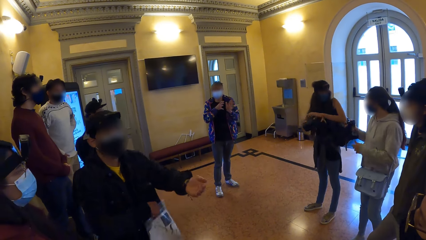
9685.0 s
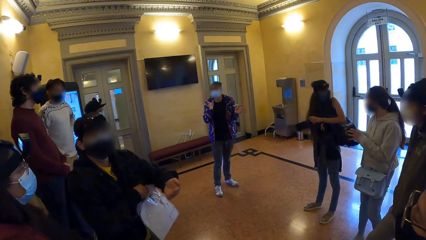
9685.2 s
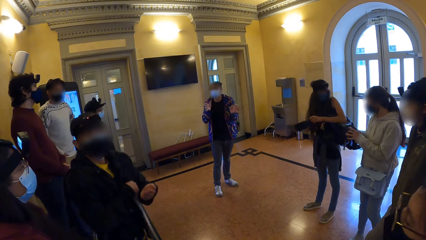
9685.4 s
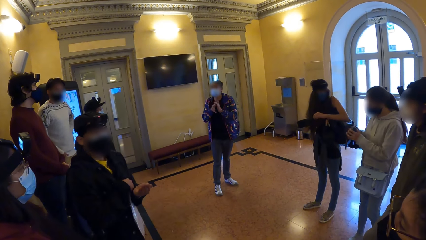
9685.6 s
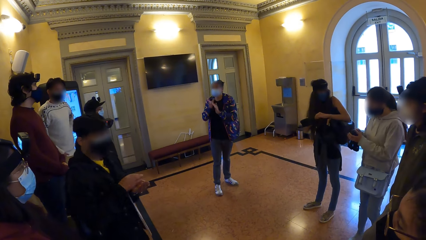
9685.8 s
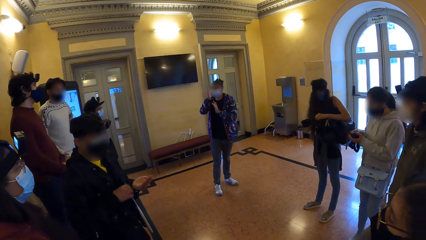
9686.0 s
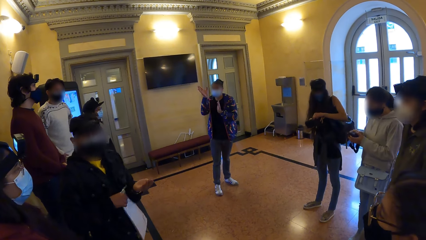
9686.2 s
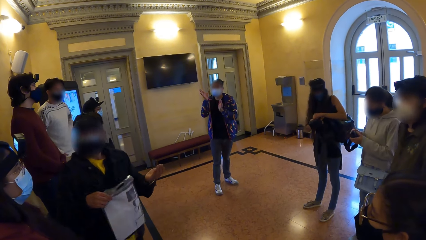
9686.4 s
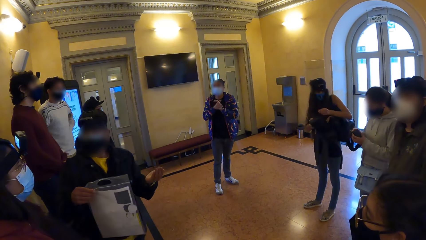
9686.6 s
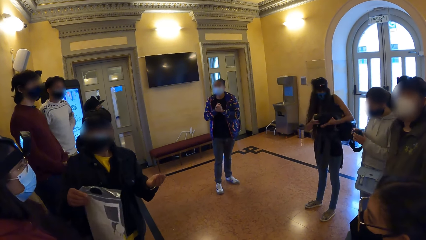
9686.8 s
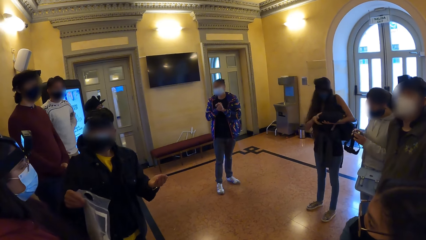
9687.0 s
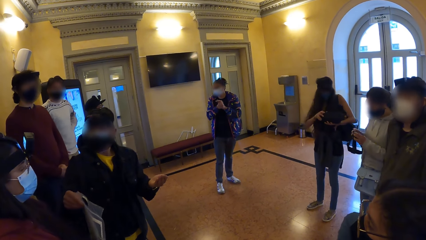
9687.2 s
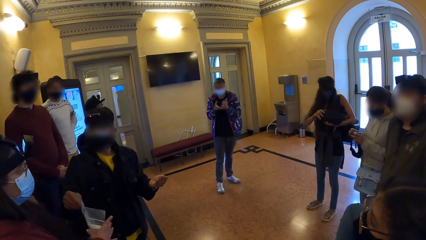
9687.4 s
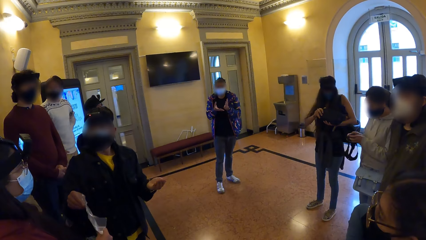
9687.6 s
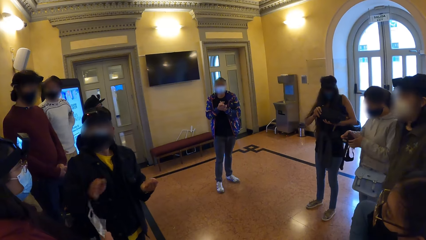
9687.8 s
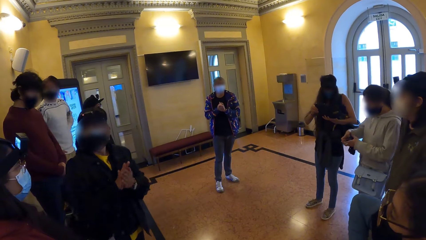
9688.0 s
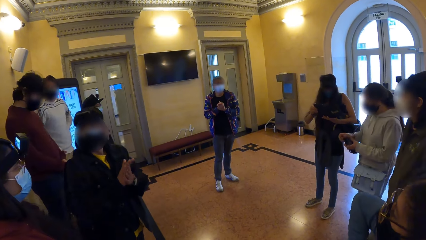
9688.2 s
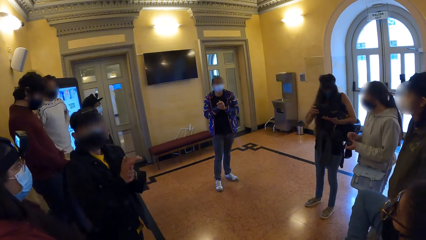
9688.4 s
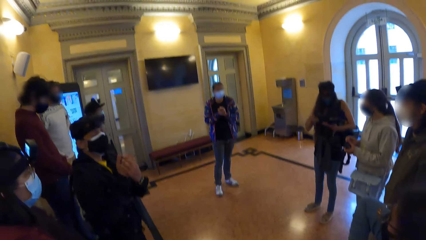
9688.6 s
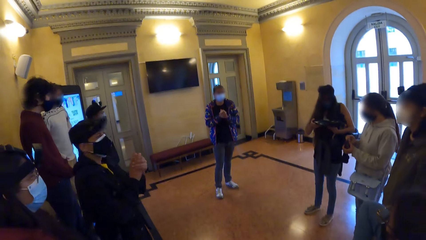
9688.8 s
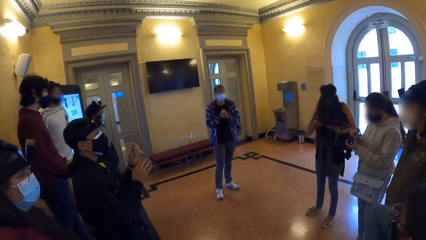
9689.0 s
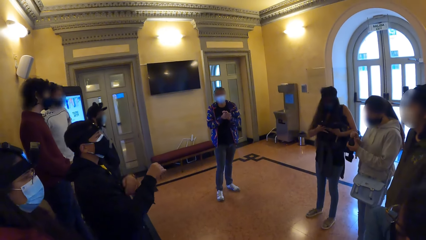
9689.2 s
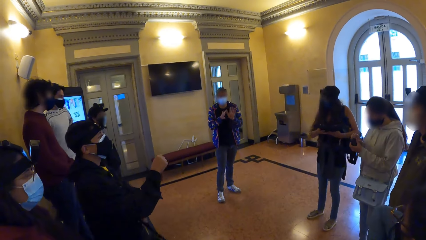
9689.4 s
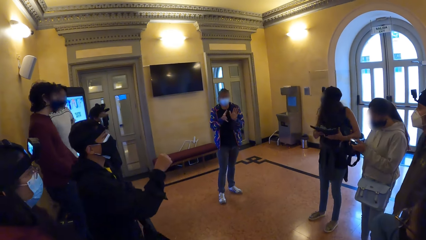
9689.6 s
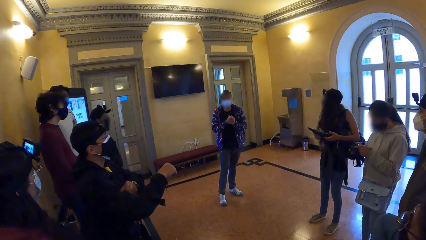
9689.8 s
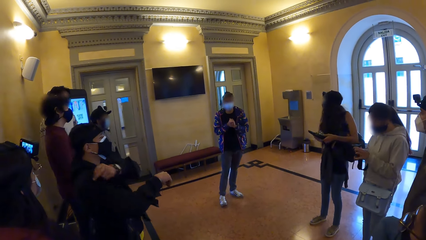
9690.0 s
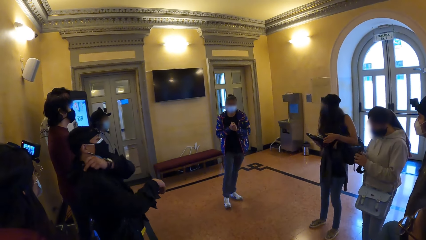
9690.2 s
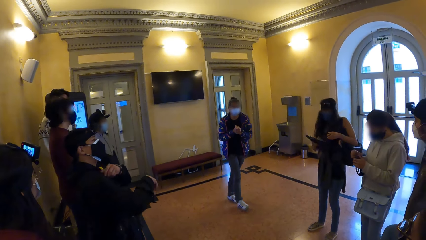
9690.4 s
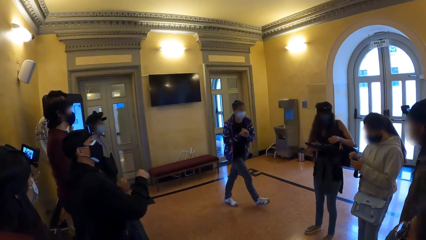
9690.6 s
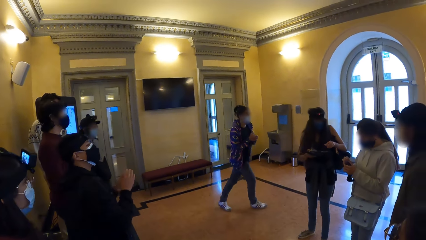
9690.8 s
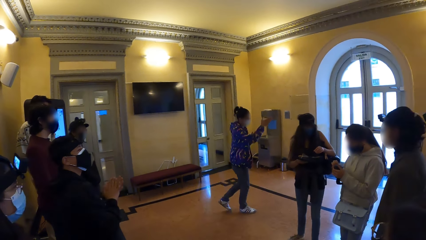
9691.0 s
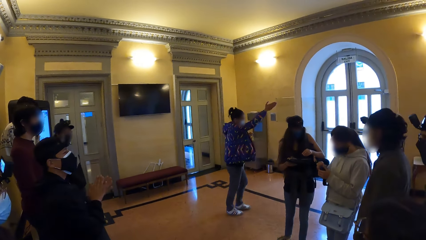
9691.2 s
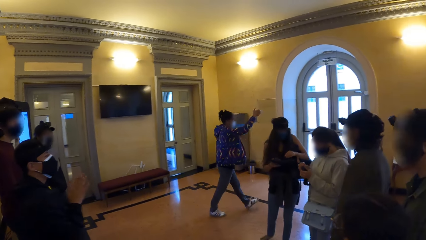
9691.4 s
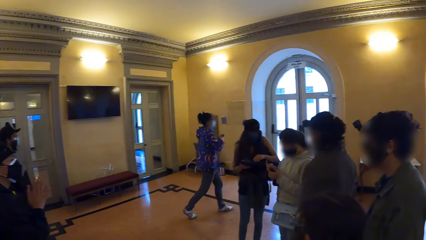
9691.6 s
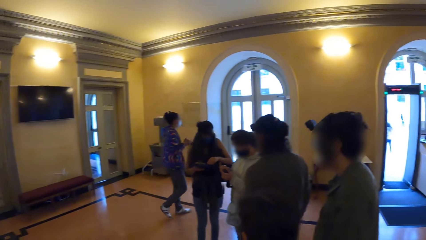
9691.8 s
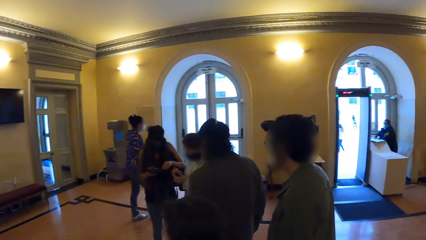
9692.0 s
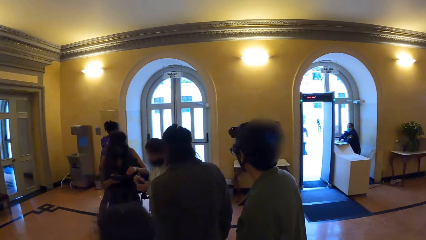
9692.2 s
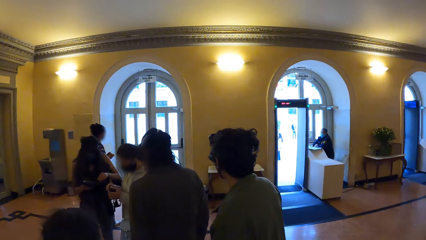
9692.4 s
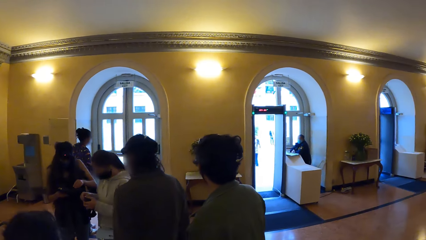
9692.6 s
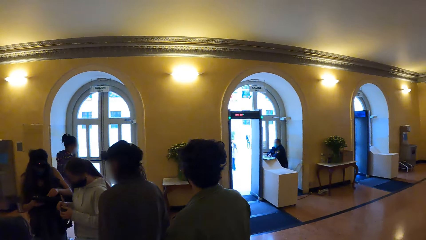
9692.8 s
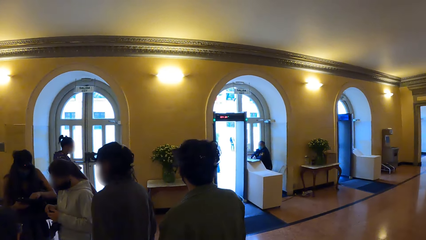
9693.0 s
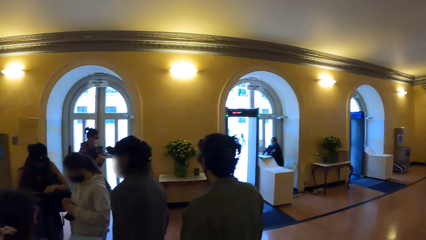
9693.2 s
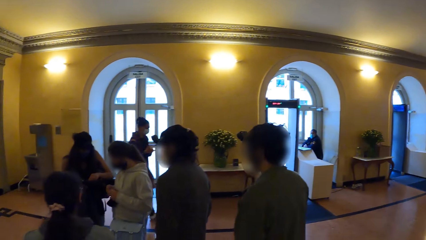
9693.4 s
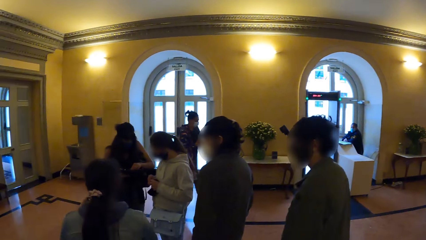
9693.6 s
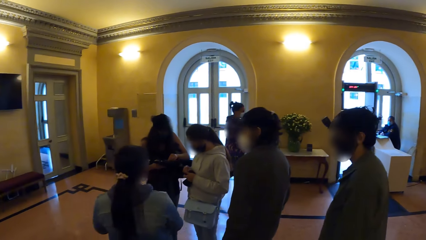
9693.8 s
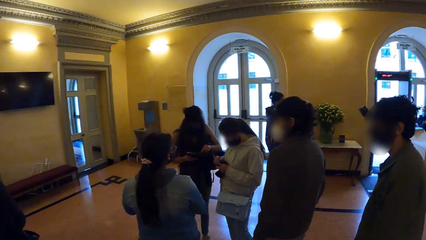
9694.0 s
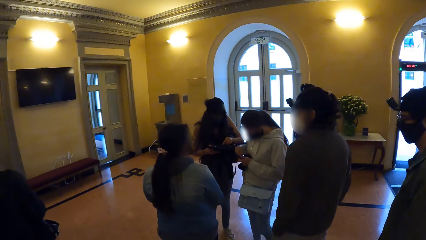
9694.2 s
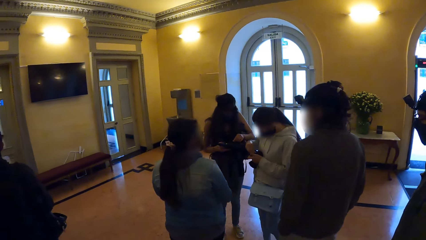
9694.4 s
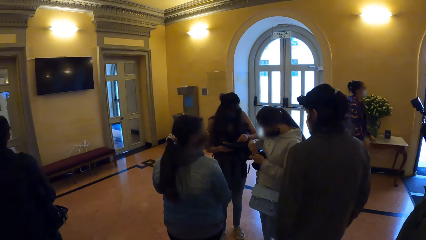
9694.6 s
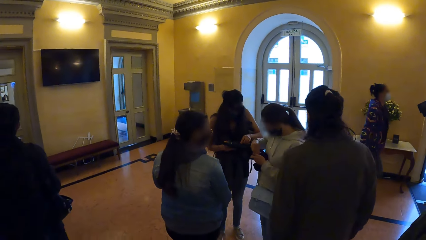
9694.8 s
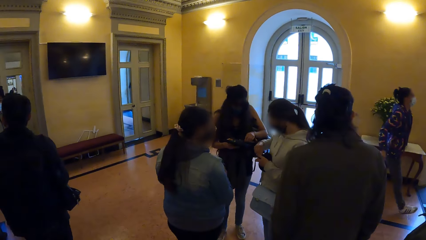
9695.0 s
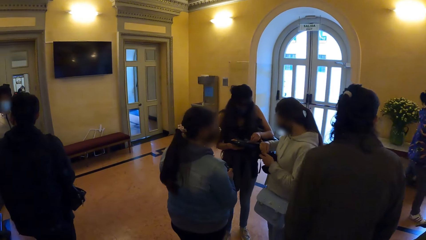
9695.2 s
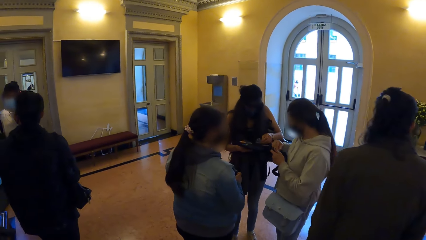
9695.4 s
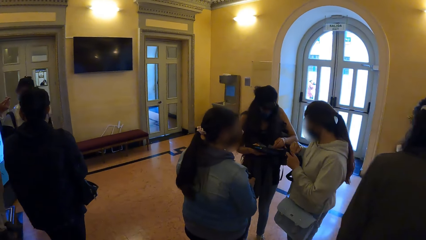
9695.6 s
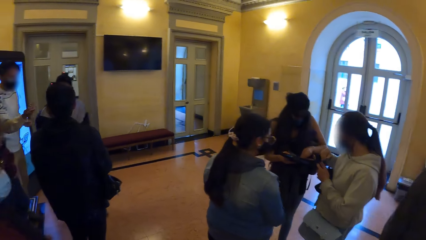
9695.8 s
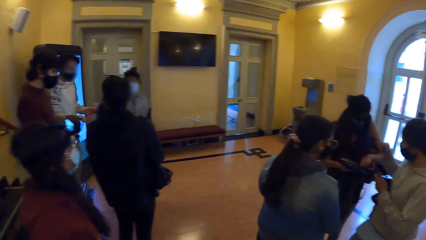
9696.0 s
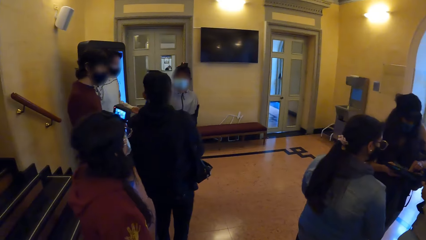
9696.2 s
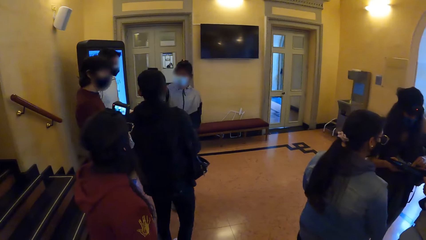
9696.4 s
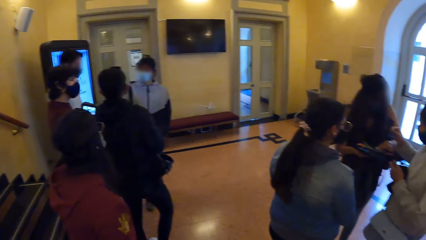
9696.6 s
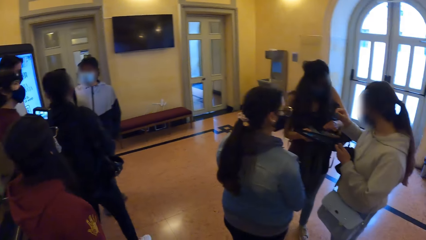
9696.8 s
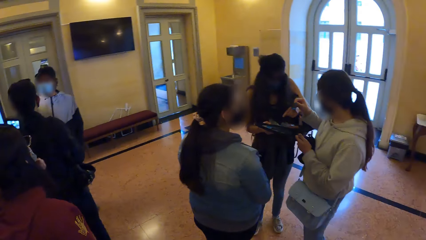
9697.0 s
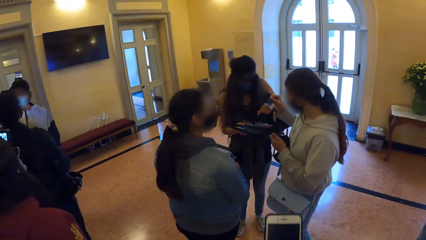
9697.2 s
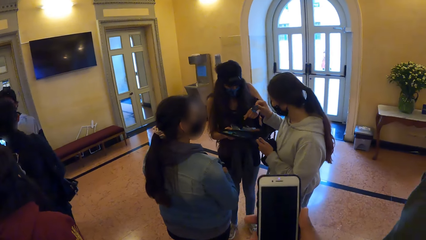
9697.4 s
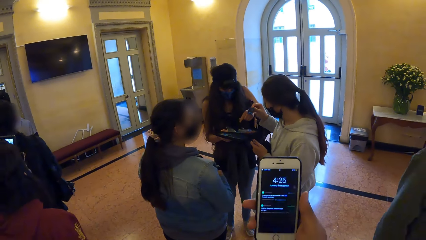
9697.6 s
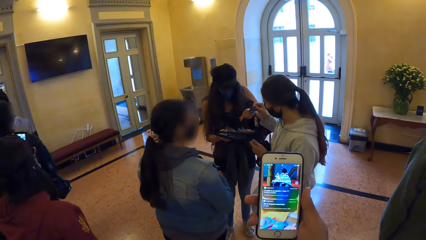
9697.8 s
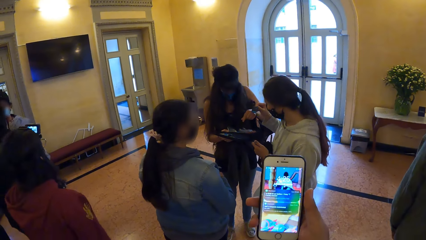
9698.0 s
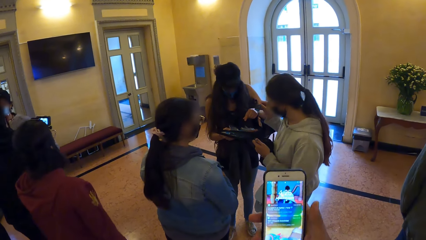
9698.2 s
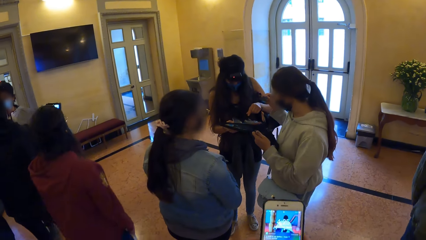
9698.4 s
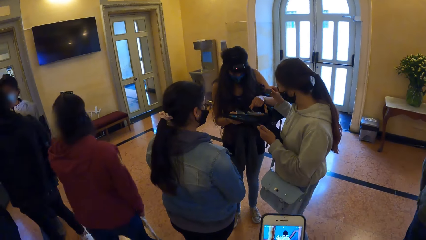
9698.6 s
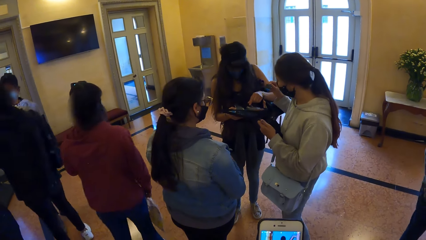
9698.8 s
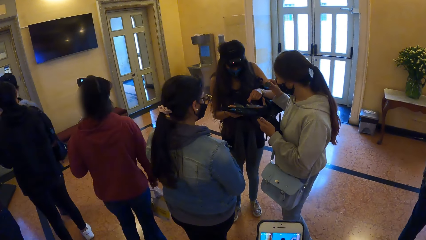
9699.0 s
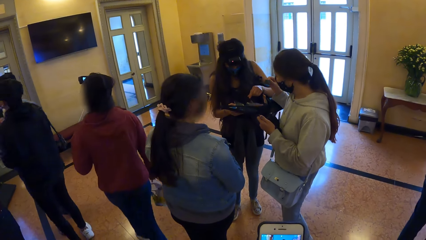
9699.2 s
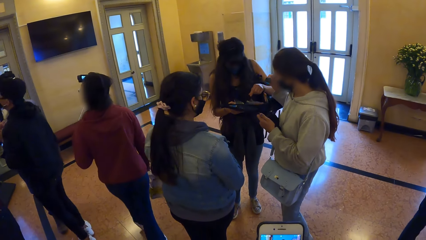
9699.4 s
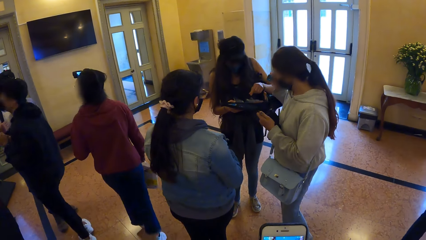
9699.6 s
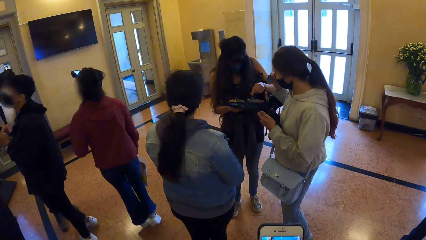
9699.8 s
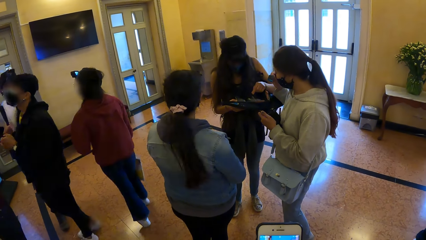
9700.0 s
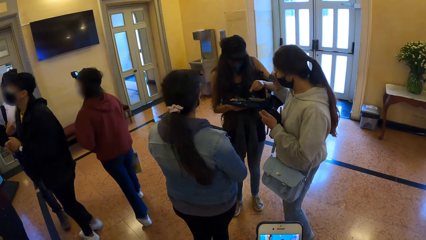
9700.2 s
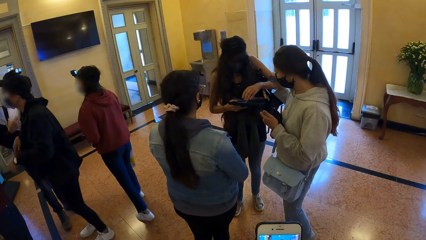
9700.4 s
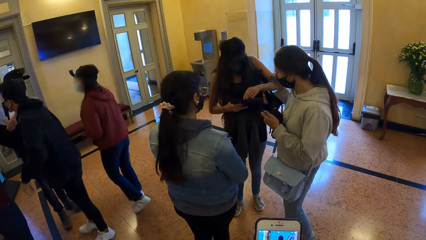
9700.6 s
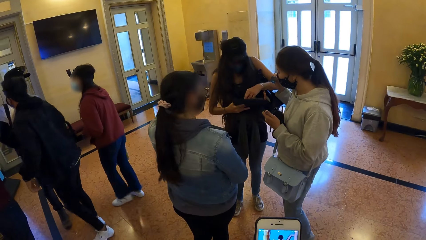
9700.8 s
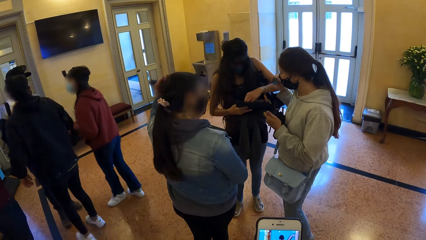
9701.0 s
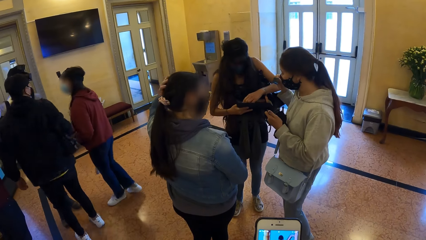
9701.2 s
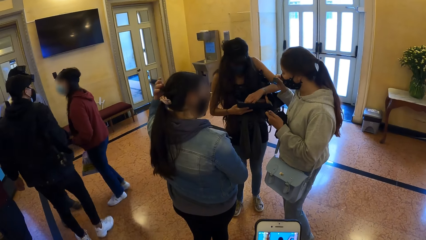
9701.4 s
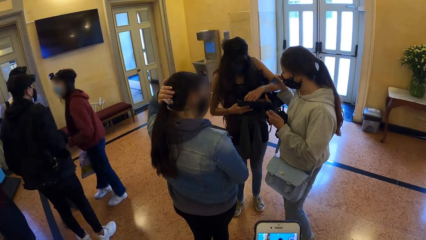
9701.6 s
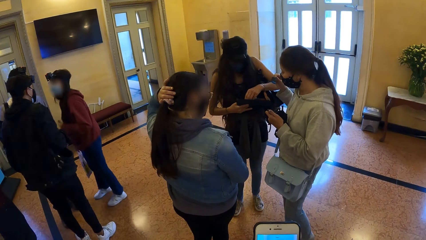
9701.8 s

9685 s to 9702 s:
A person holds the purse. Another person points with her hand. The camera wearer looks around. They check the mobile phone. They operate the phone.
